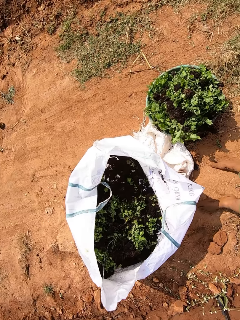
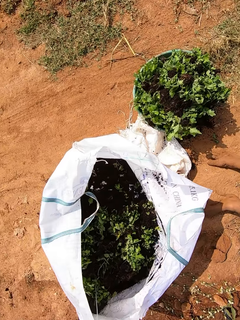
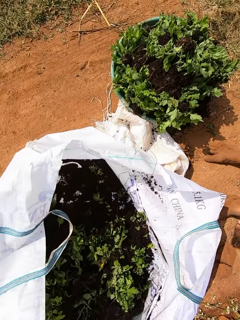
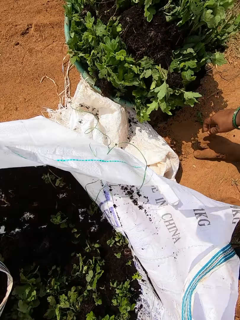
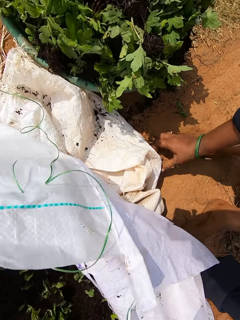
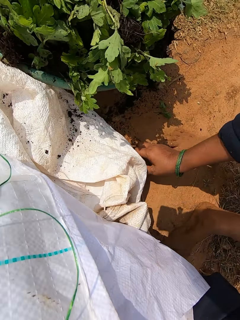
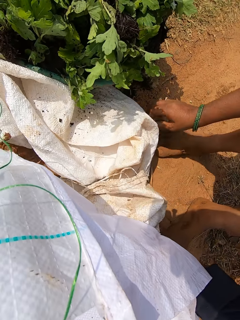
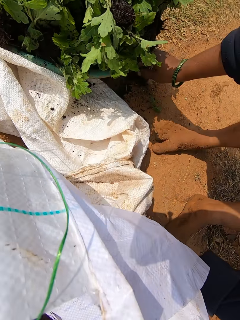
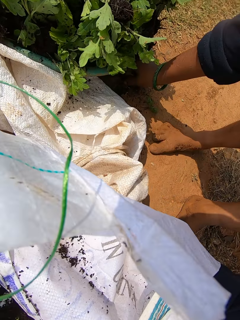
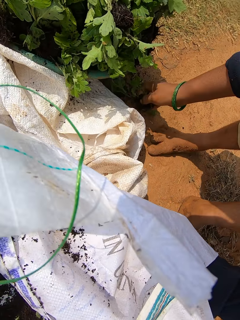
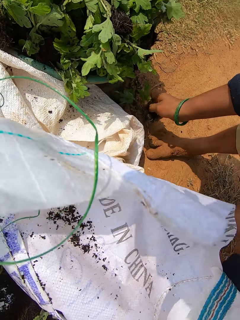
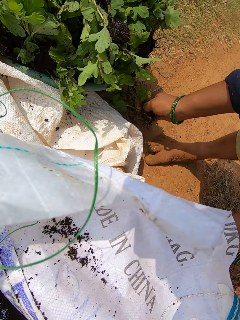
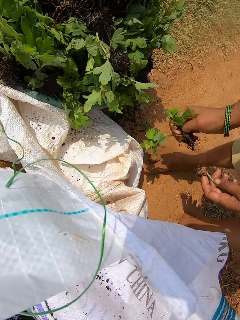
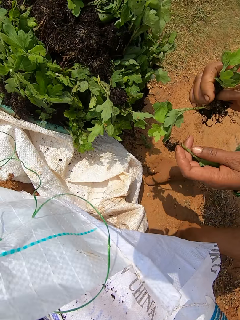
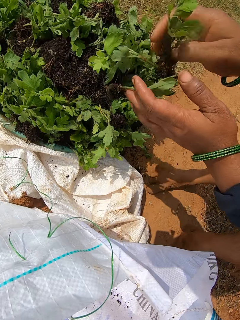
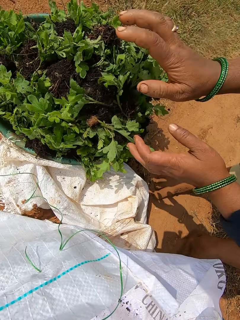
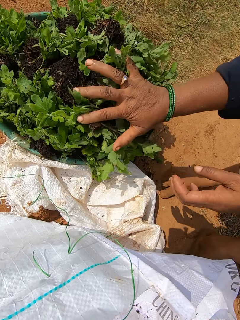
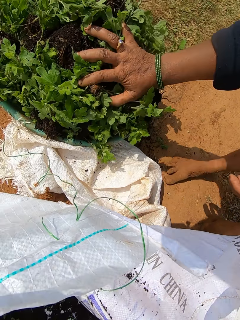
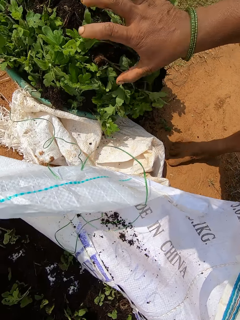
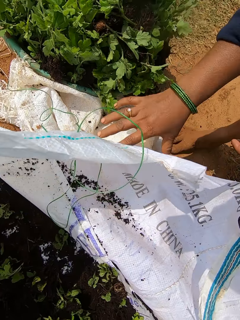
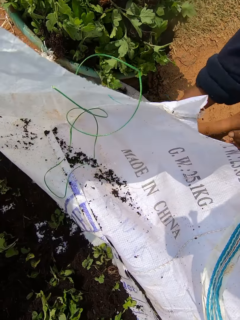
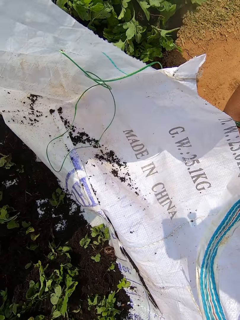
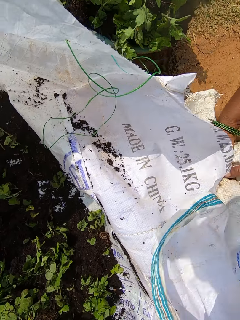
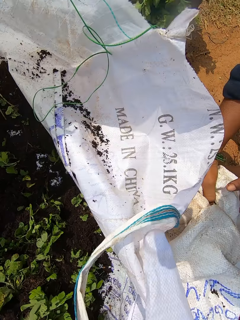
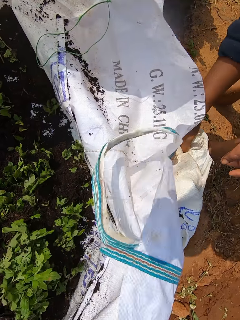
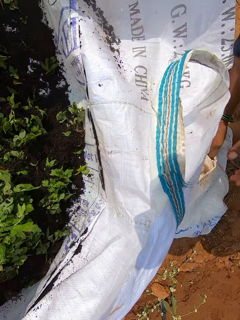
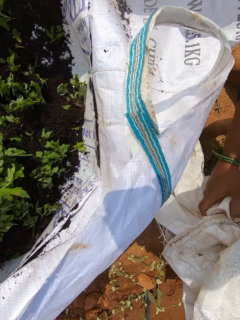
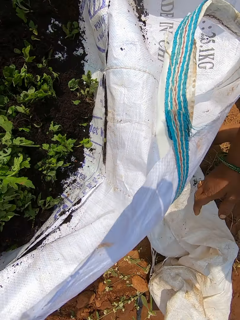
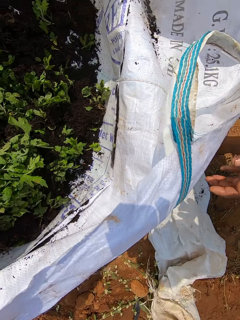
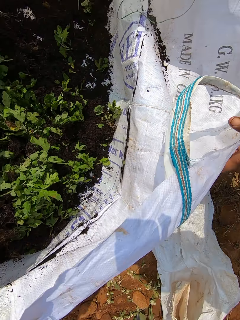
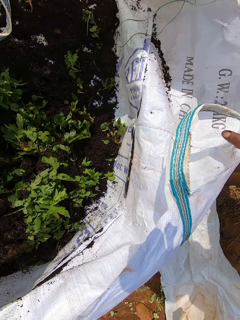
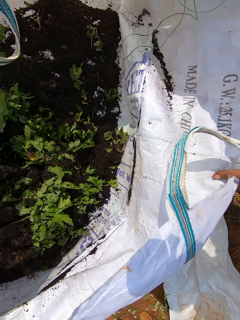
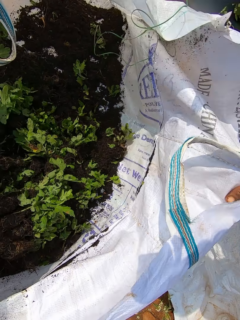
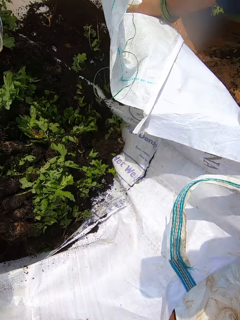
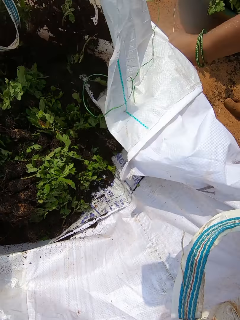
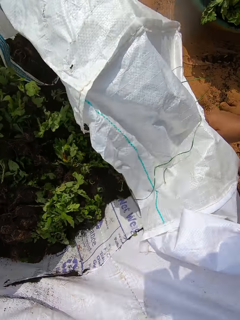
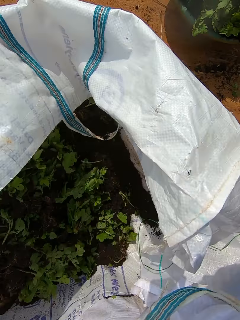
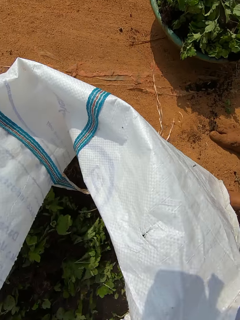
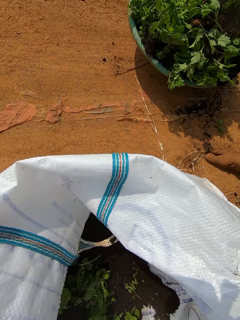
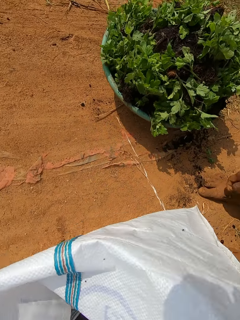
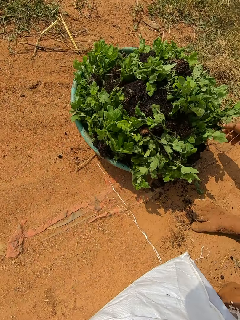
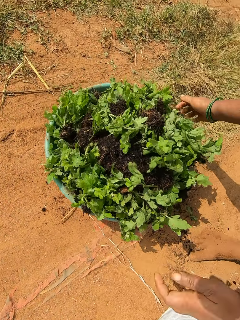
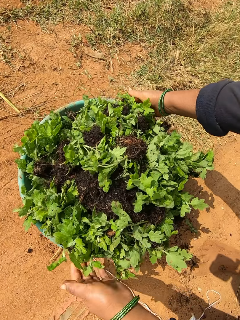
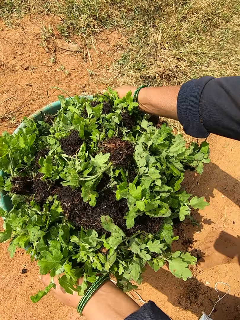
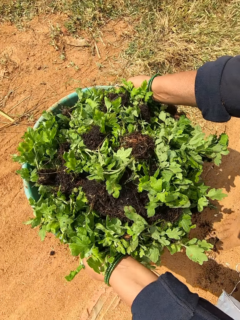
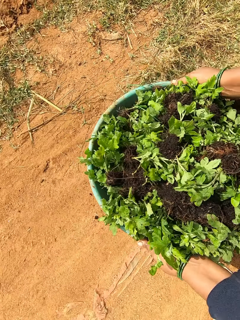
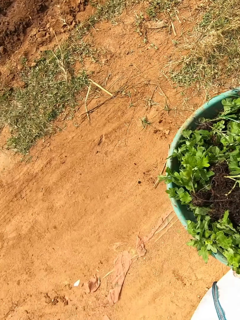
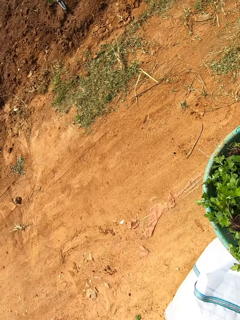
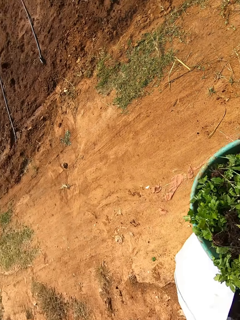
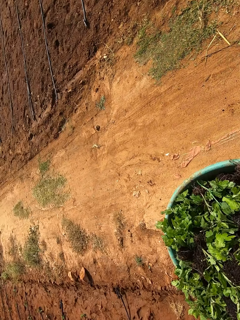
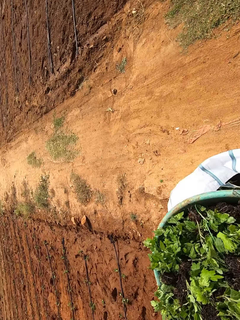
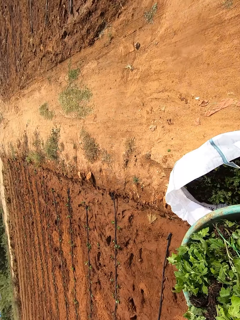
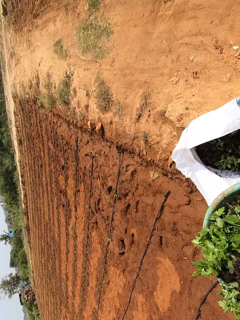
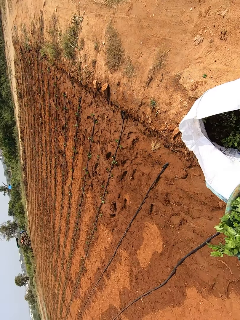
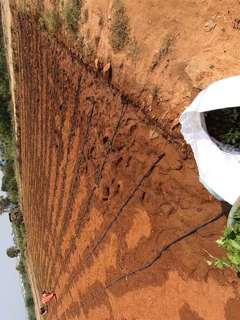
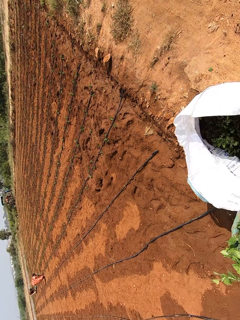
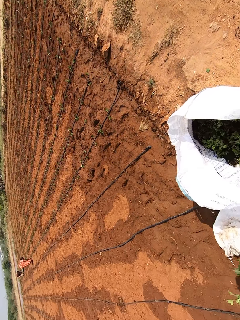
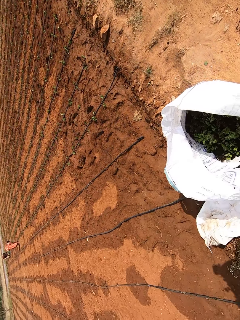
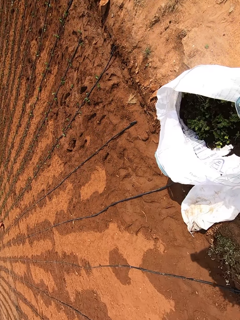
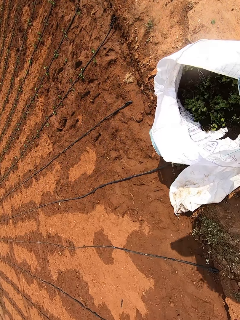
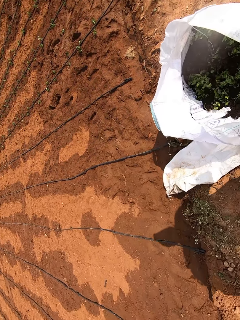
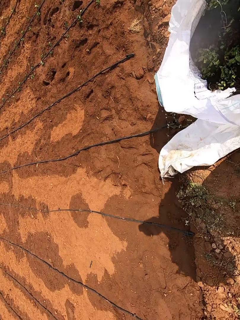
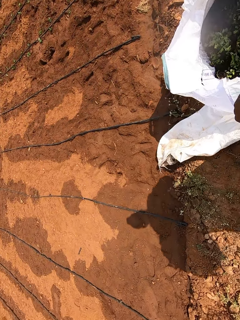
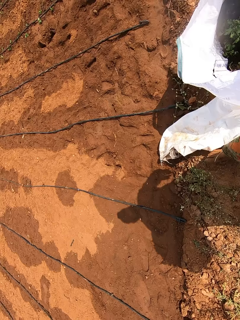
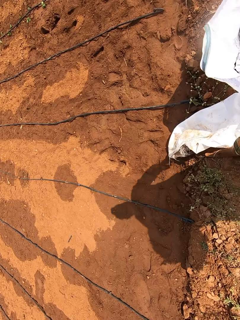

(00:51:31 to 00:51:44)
The camera wearer picks some lettuce or seedlings from the ground with her hands. She places the lettuce on a heap in a bucket or basin with her hands. She adjusts the seedlings in the basin. She moves a bag on the floor with her right hand. She moves the bag on the floor with her hands. She carries the bucket from the floor with her hands. She turns around.

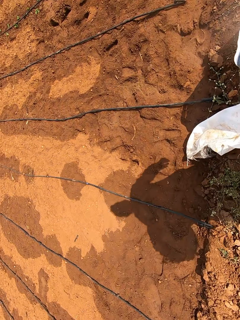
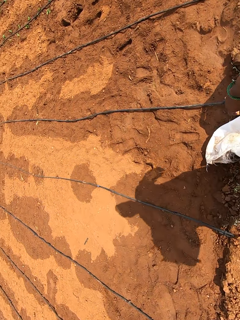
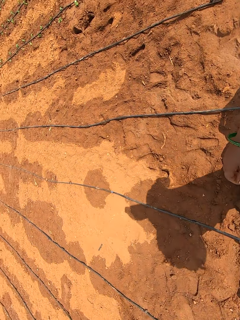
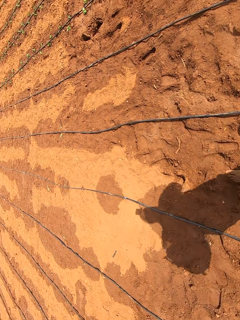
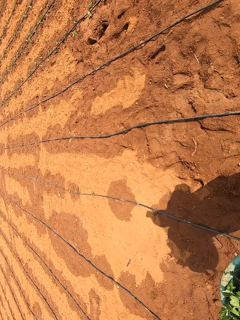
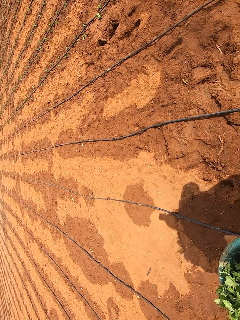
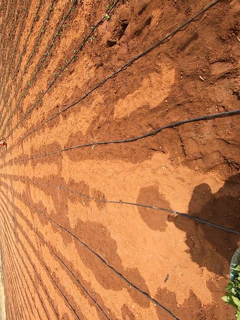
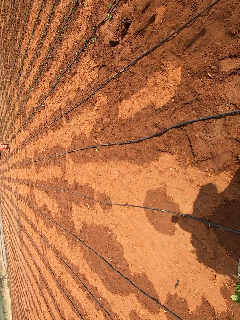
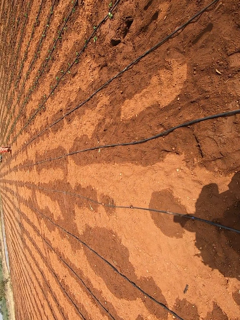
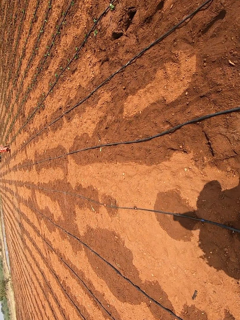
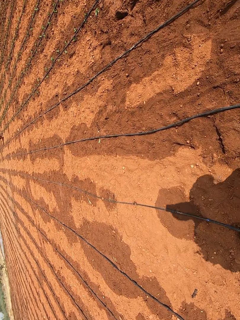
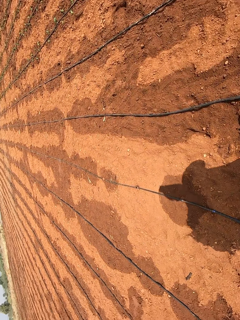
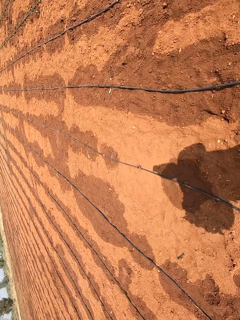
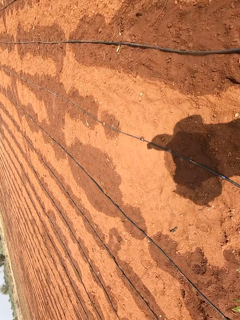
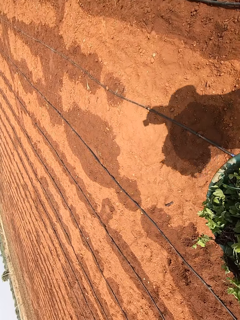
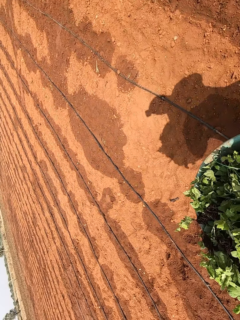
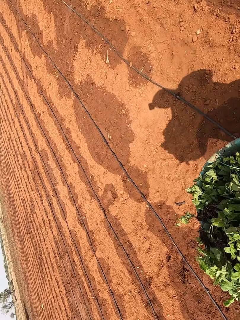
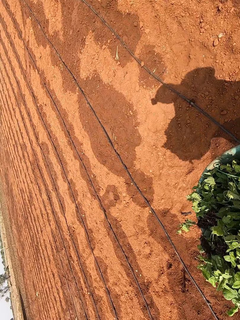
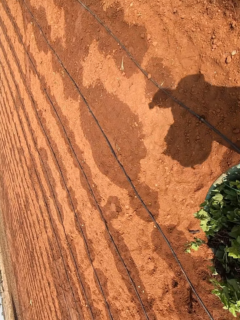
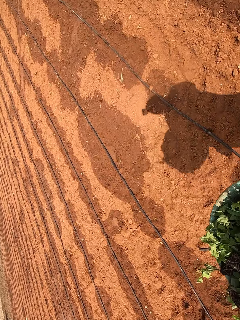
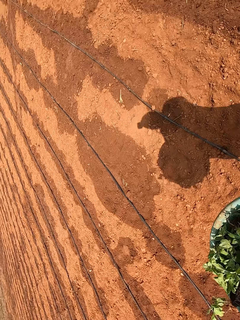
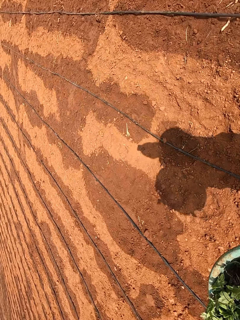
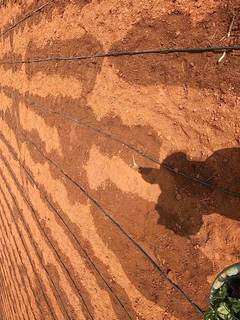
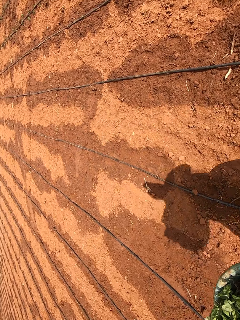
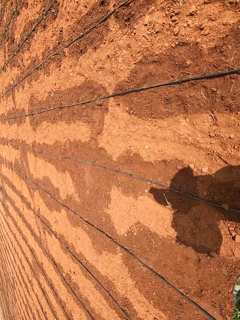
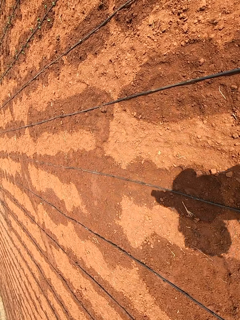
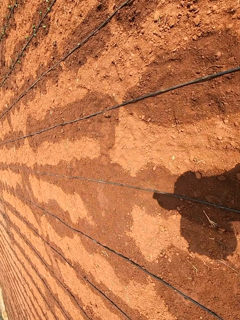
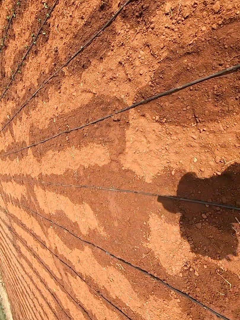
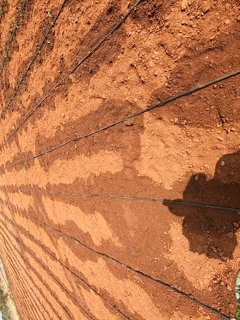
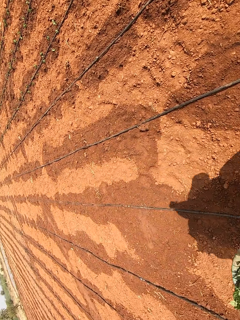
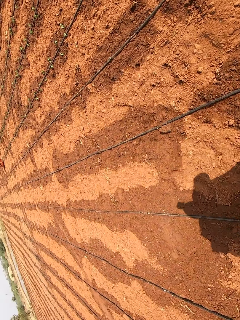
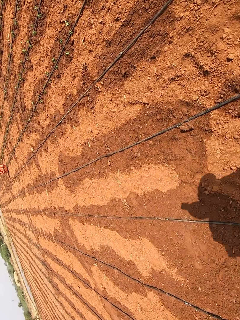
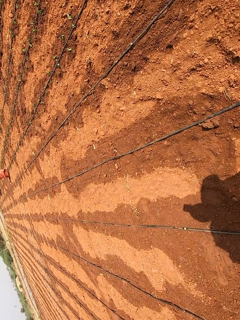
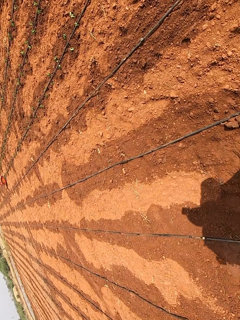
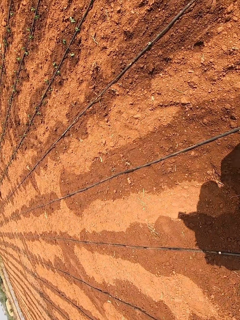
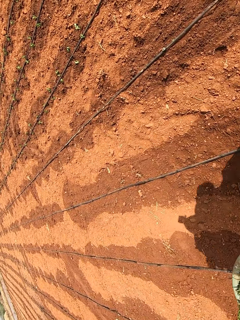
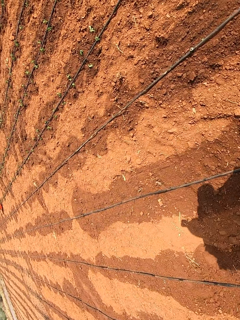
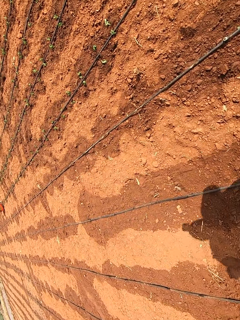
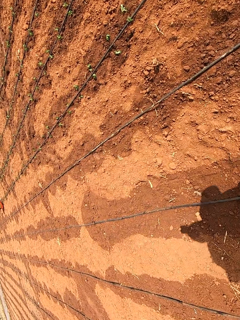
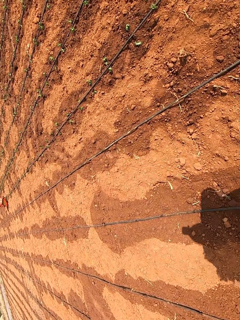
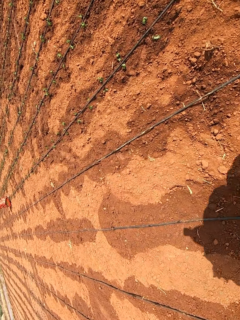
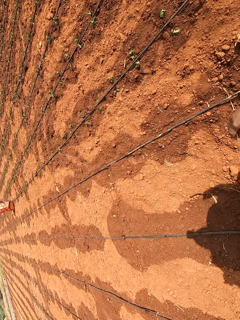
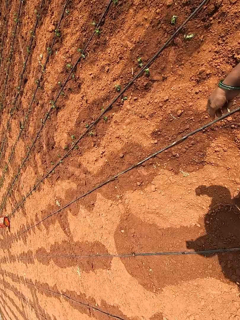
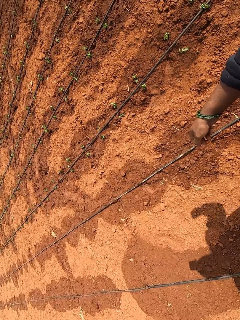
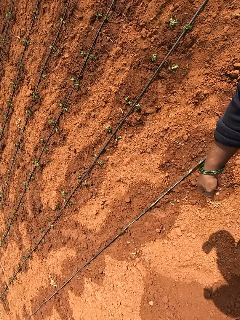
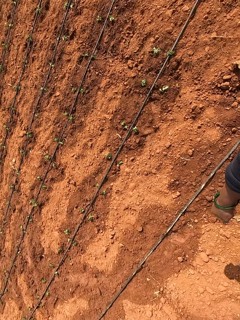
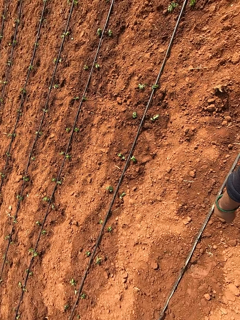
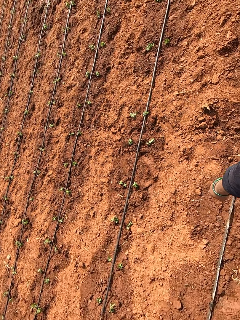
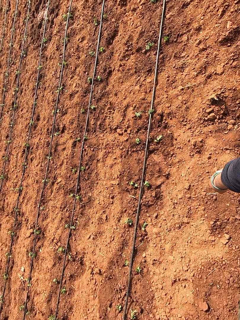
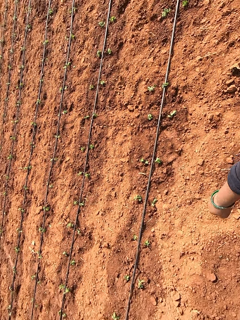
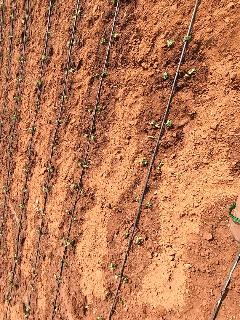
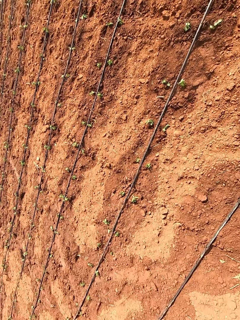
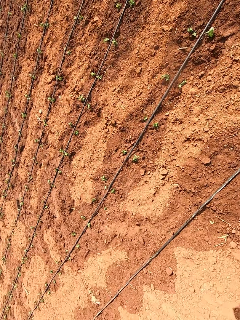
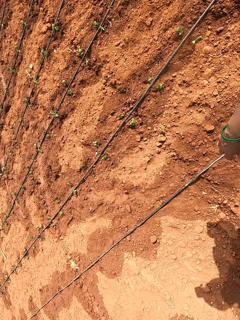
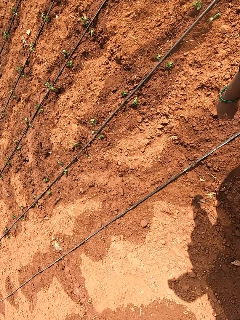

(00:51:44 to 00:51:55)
The camera wearer carries the seedlings basin around in the farm.
